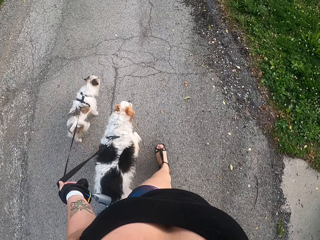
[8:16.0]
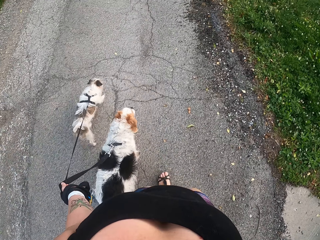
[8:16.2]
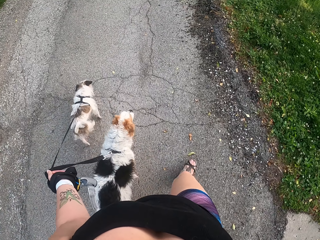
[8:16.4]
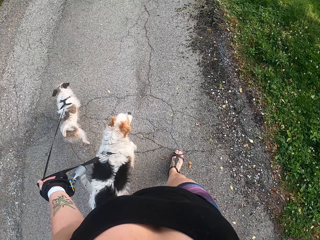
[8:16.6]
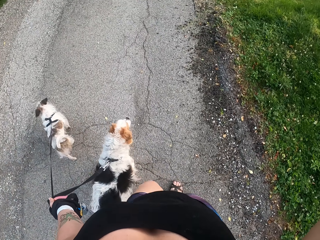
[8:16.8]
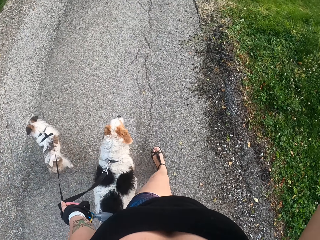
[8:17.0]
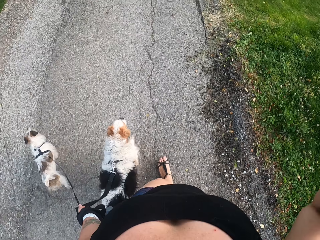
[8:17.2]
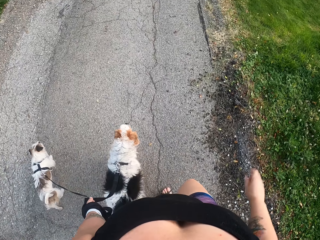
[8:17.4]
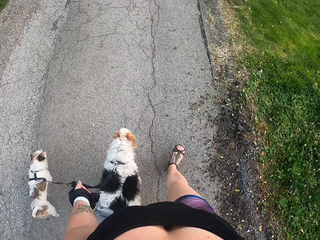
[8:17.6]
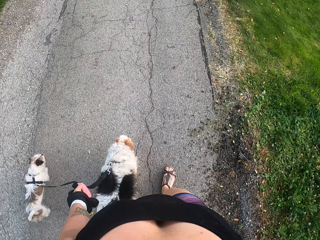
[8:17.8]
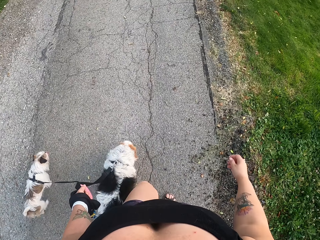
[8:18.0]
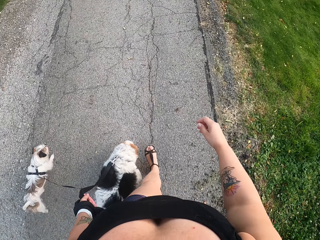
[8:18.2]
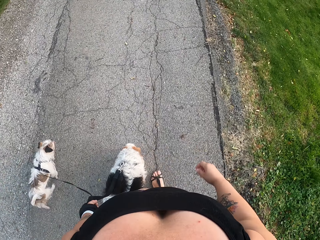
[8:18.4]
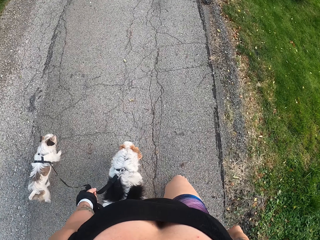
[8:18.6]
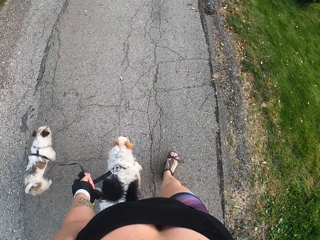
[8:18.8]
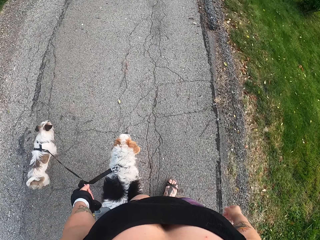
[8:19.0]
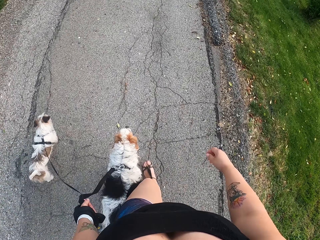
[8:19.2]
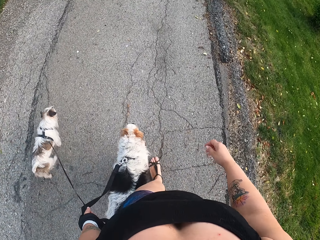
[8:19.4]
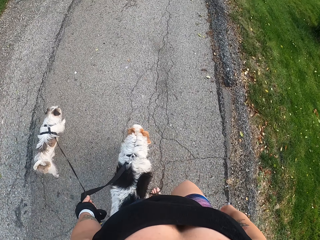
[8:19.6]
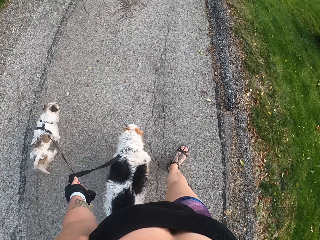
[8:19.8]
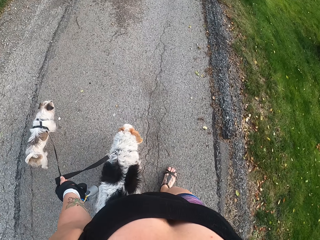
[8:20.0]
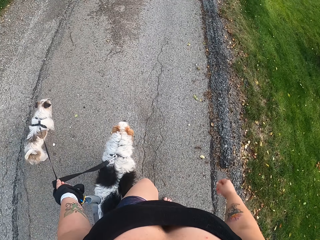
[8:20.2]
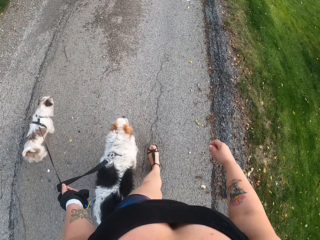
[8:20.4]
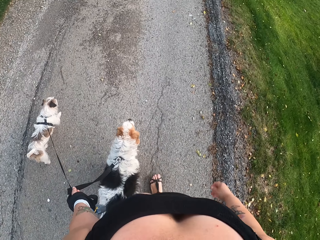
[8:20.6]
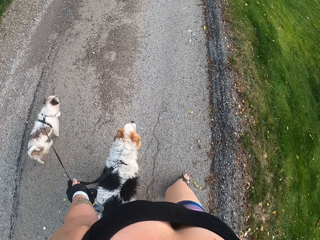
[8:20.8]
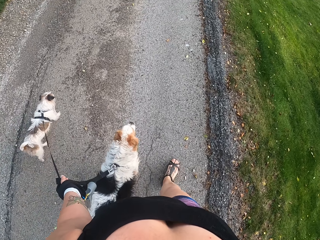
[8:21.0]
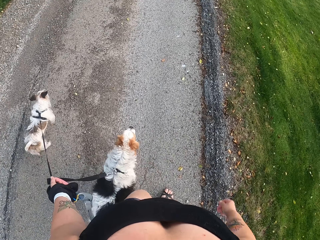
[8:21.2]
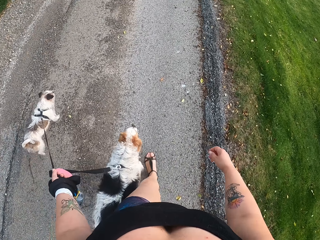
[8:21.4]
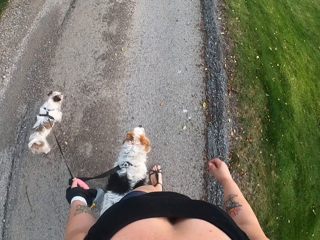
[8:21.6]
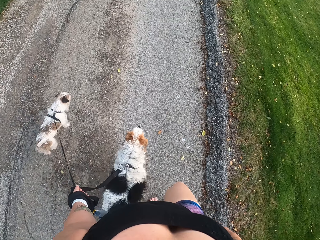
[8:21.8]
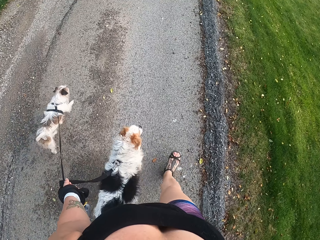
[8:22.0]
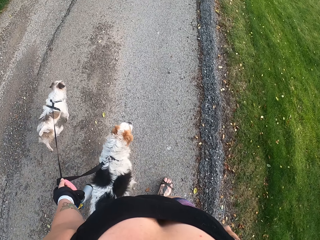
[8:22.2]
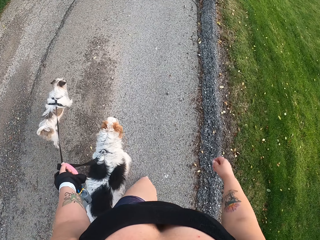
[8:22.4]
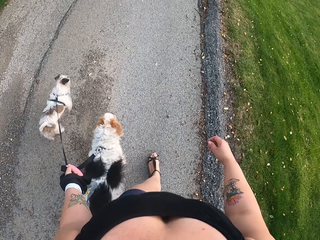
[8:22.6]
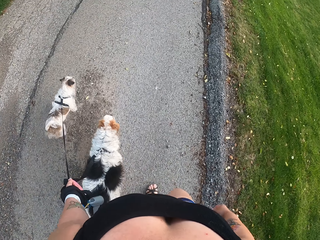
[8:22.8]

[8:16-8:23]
The camera wearer drops a hand from the head on the way. They pull the dogs on the driveway.

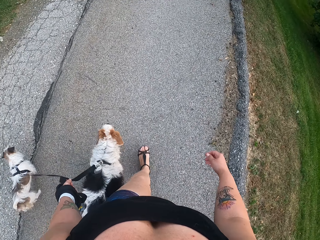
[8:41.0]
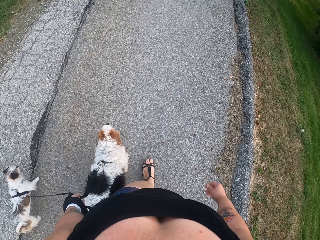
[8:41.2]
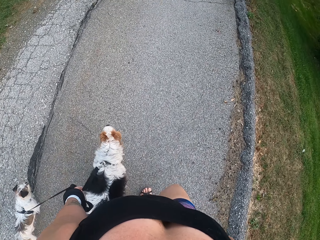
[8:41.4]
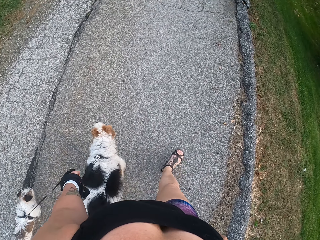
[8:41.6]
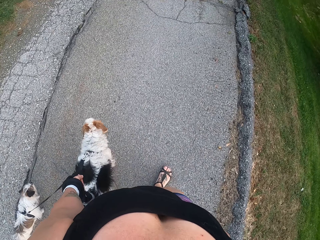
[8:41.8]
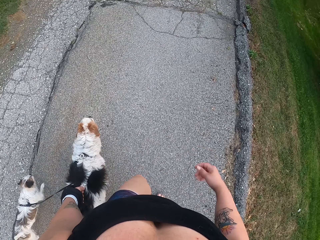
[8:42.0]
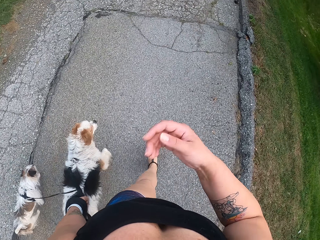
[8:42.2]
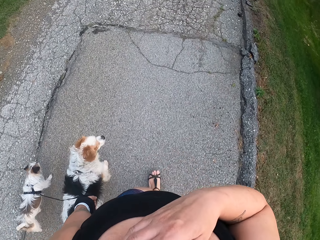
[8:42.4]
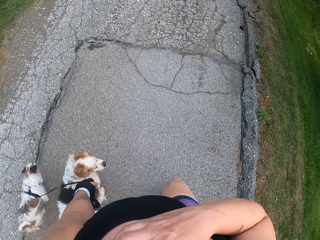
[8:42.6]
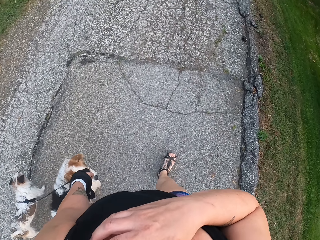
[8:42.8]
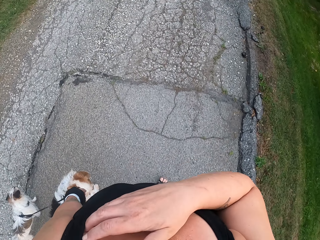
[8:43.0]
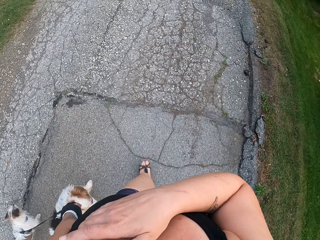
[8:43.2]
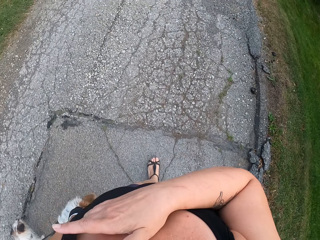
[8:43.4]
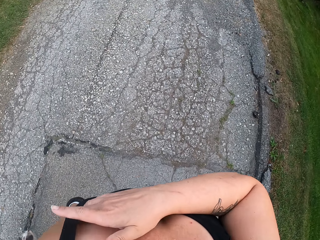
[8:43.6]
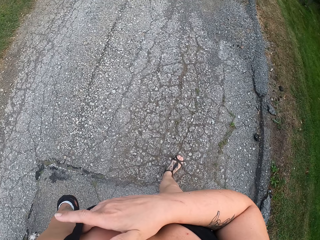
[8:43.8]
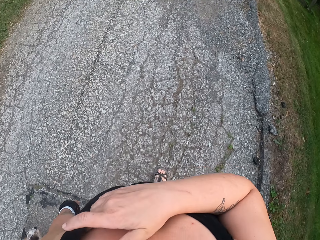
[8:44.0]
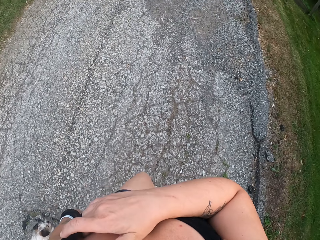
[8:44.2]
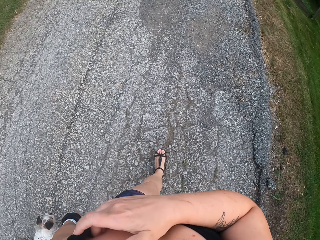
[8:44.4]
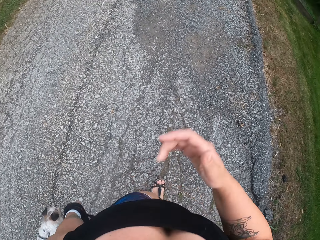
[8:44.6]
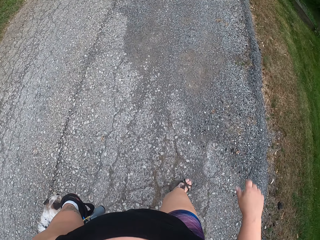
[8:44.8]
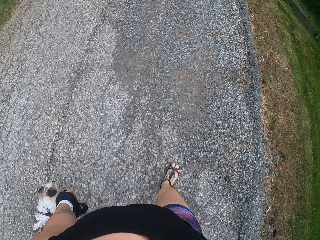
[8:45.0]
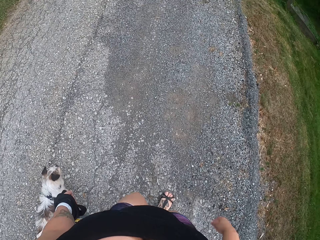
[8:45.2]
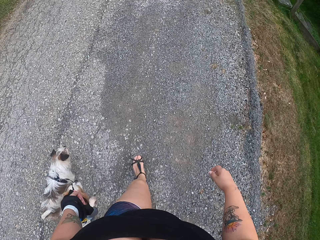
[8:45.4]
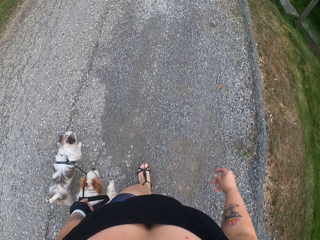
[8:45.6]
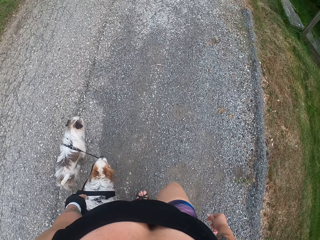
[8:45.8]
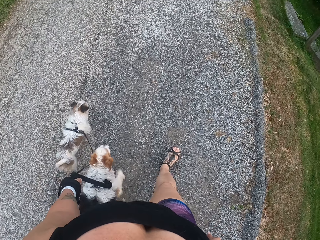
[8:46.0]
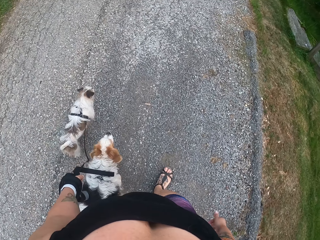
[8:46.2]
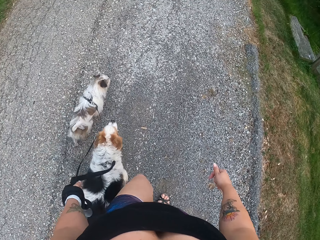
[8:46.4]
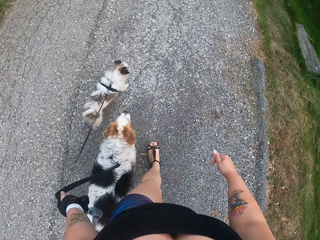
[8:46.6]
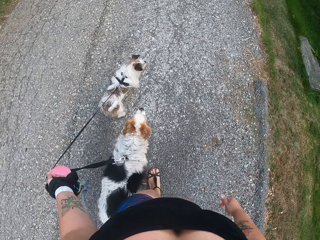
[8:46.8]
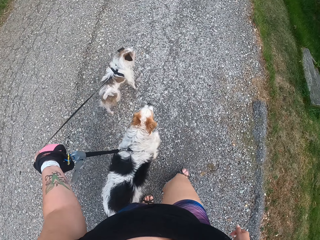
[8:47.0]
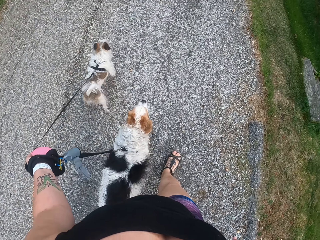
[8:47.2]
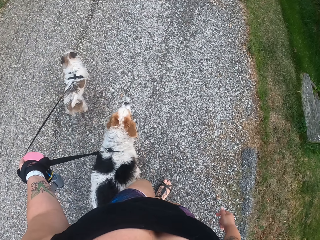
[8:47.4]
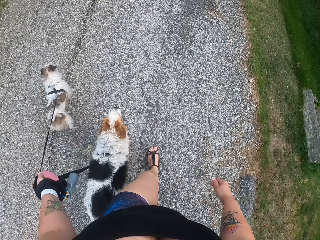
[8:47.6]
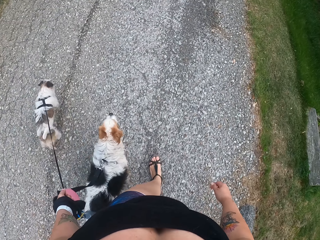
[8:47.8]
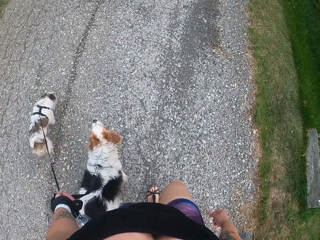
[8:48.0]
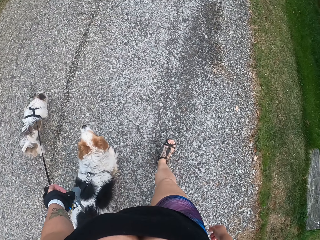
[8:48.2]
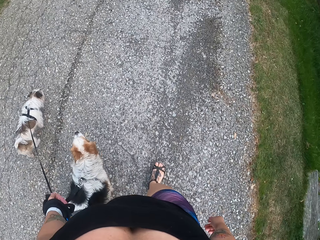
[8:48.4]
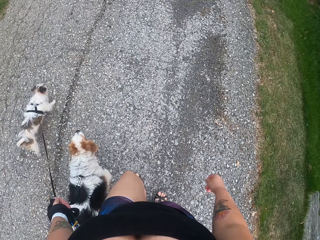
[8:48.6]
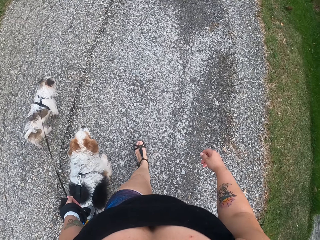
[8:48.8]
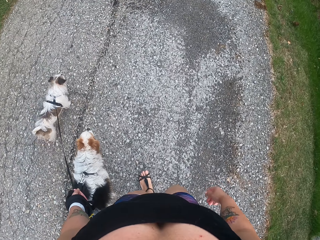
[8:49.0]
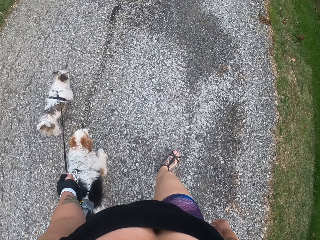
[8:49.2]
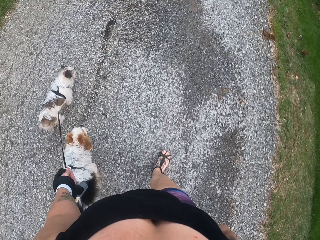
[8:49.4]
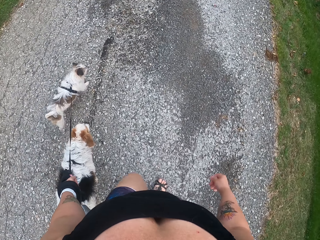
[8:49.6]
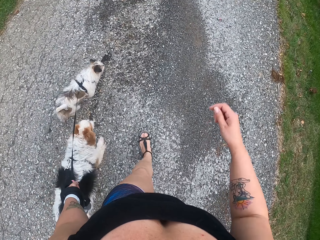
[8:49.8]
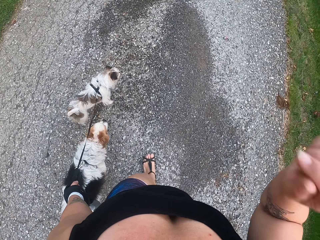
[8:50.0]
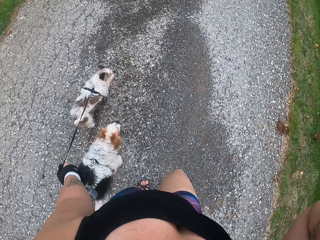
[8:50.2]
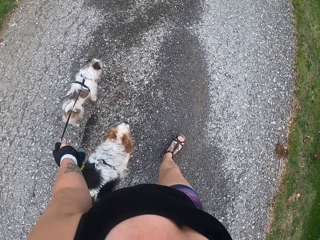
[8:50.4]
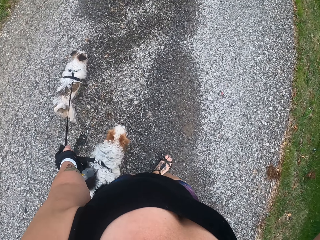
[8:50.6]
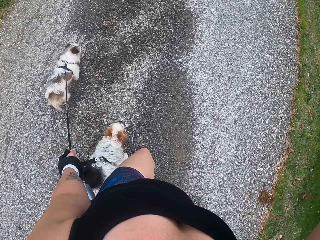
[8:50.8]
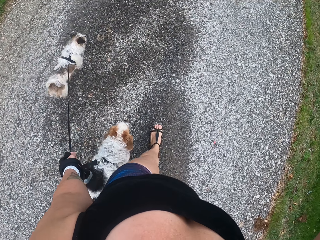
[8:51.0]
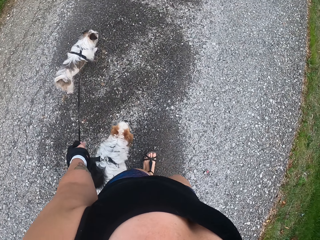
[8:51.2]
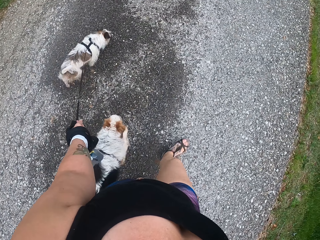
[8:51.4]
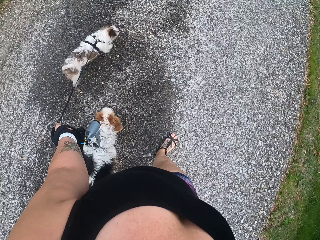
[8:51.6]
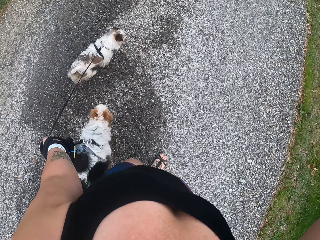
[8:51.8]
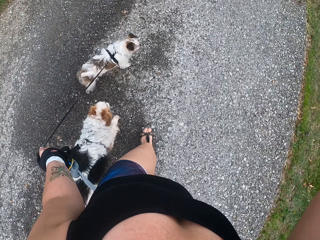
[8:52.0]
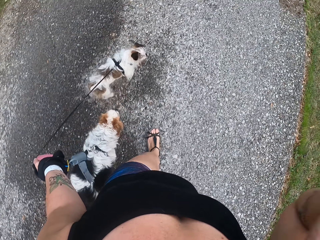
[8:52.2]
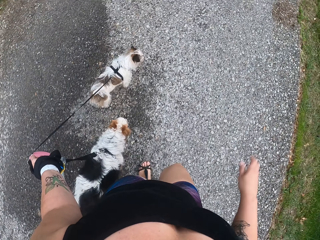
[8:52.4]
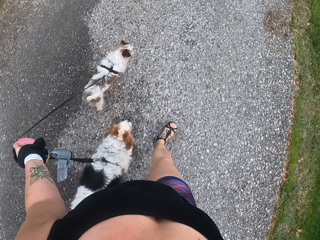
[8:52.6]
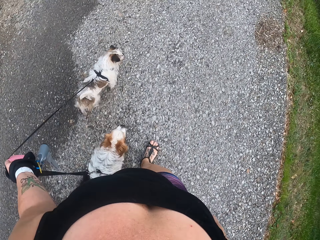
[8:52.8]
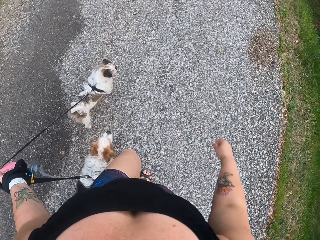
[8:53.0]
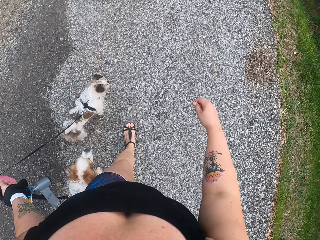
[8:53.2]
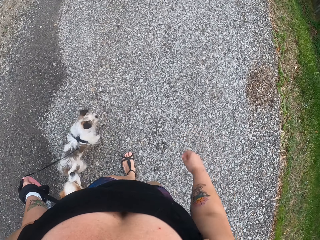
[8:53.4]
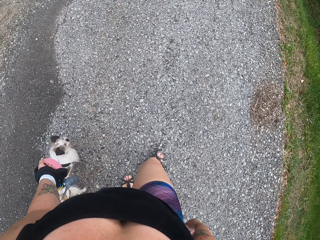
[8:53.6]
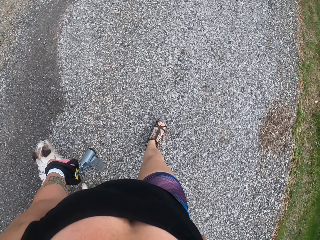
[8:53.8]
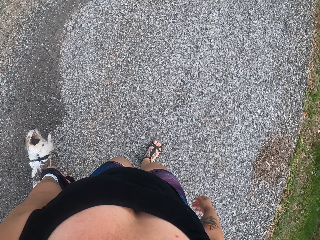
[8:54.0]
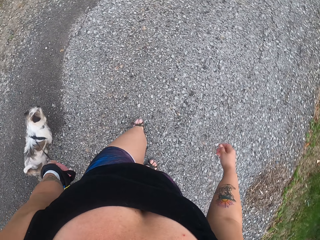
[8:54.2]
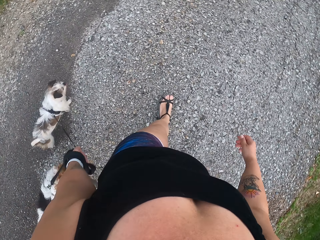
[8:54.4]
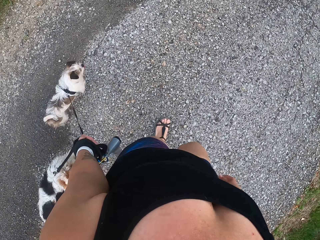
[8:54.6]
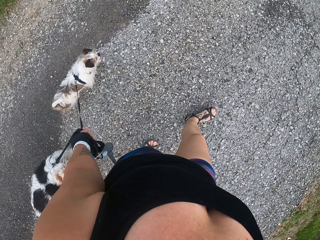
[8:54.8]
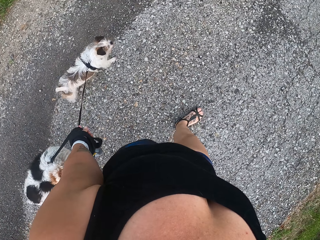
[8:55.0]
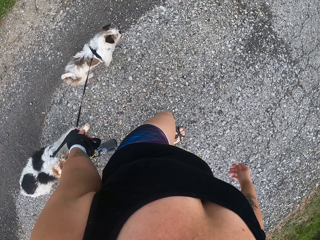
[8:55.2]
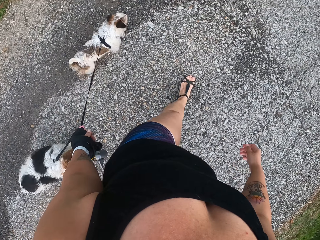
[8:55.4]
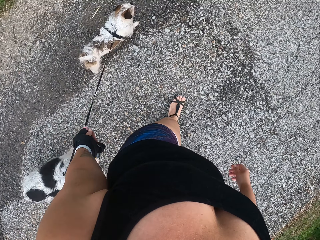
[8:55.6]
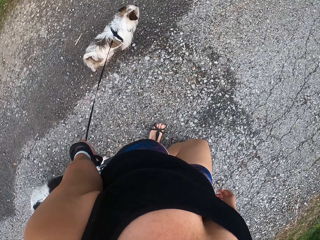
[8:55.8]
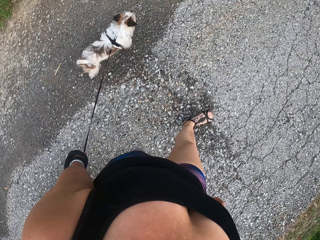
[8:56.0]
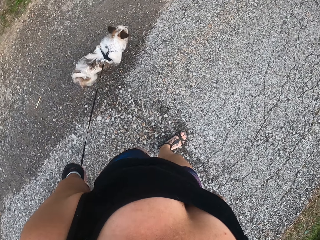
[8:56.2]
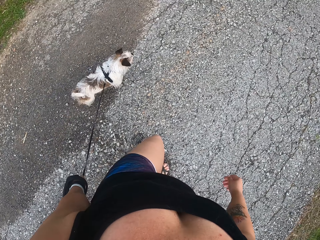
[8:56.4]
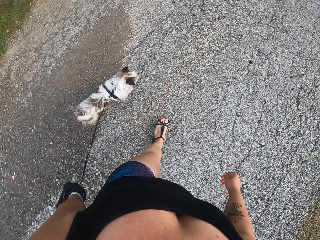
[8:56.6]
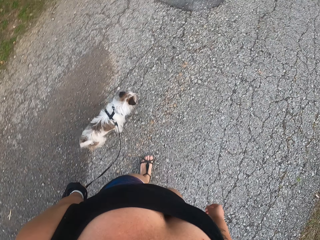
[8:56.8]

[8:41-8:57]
The camera wearer rubs the chest with a hand on his way. He scratches his hand. He drops the hand from the chest on the way. He pulls the dogs on the driveway. He lifts a hand to the head on his way with the dogs. He drops the hand from the head on his way with the dogs.
